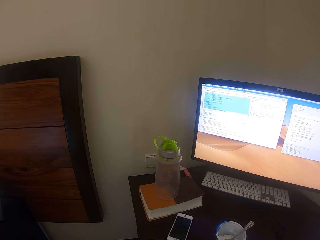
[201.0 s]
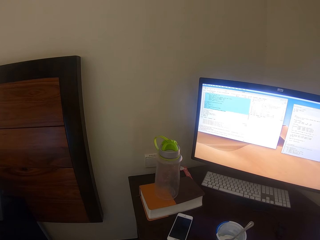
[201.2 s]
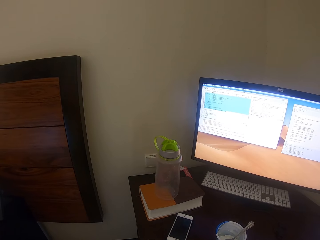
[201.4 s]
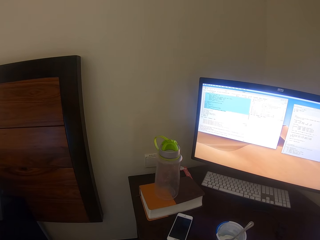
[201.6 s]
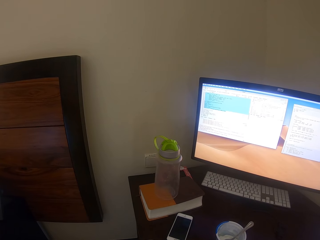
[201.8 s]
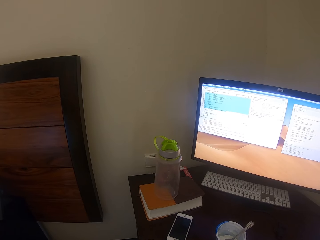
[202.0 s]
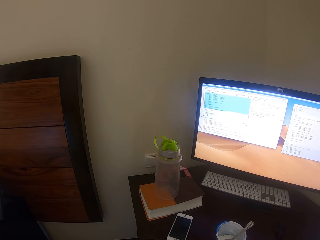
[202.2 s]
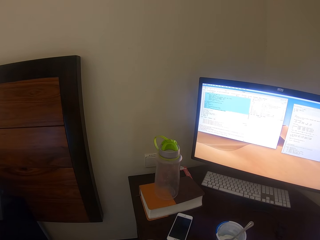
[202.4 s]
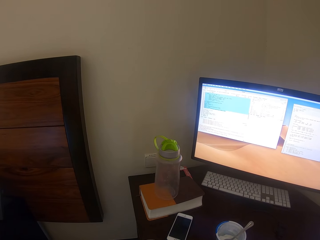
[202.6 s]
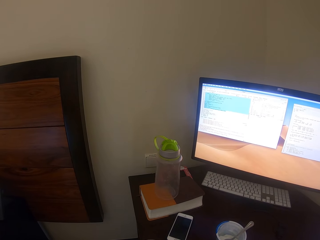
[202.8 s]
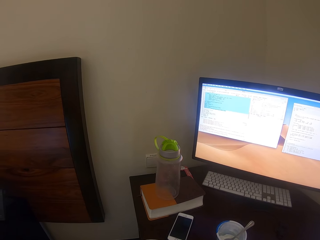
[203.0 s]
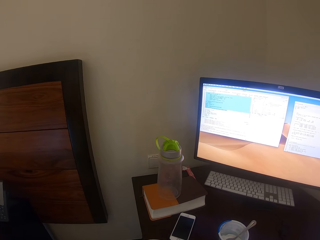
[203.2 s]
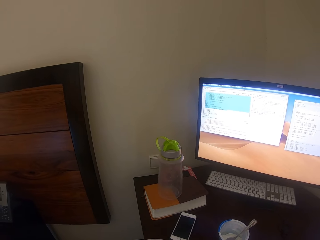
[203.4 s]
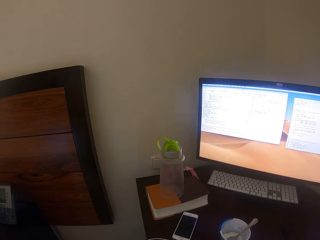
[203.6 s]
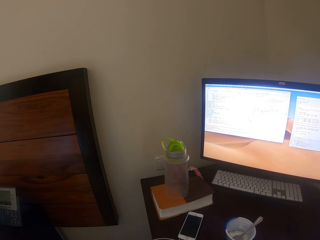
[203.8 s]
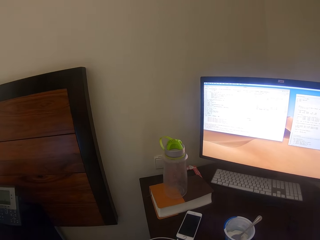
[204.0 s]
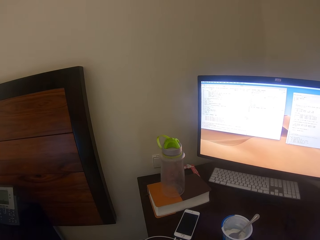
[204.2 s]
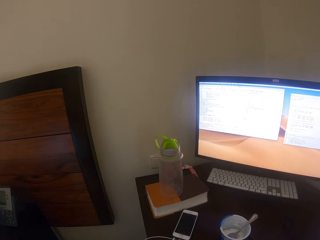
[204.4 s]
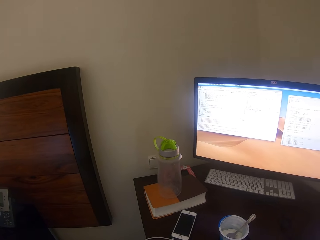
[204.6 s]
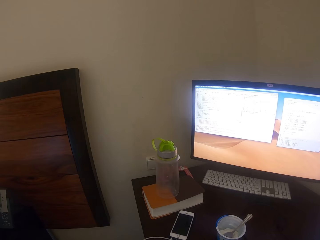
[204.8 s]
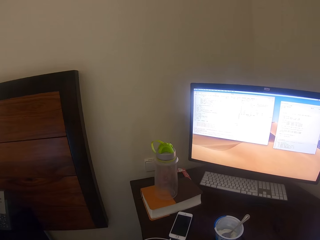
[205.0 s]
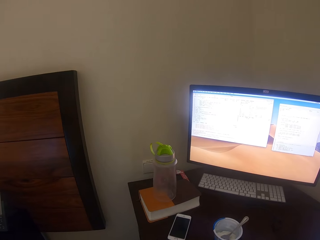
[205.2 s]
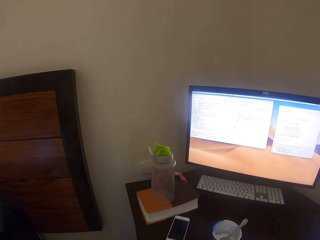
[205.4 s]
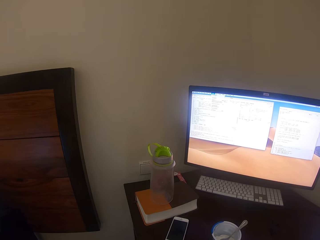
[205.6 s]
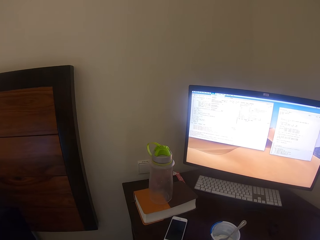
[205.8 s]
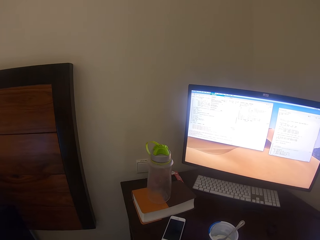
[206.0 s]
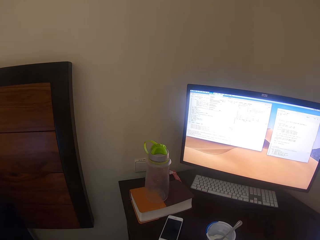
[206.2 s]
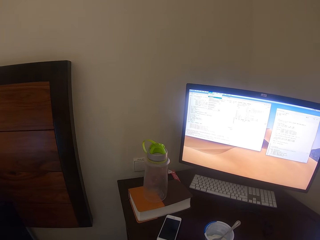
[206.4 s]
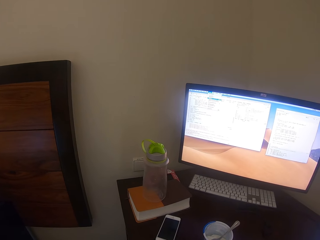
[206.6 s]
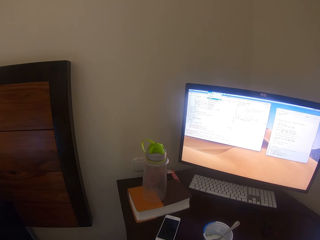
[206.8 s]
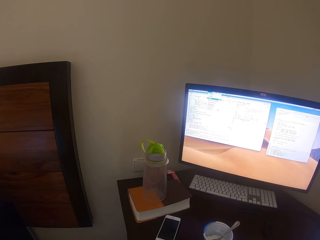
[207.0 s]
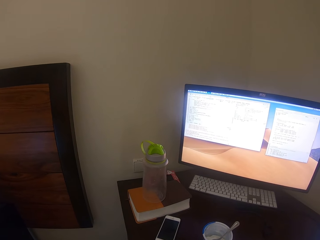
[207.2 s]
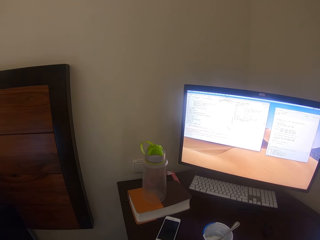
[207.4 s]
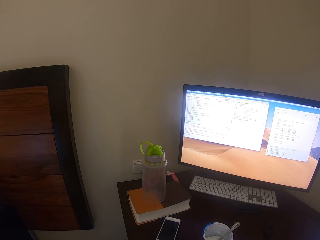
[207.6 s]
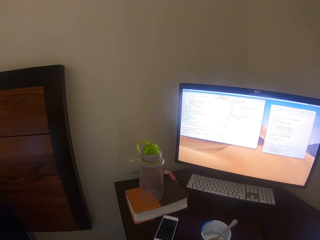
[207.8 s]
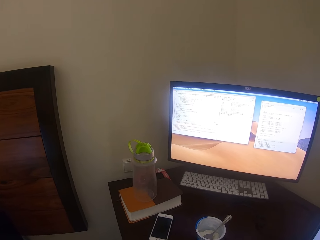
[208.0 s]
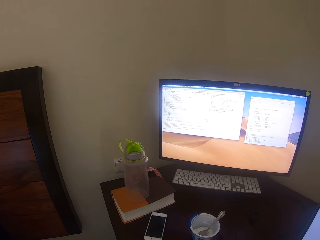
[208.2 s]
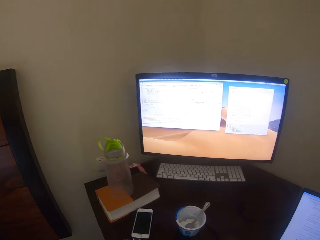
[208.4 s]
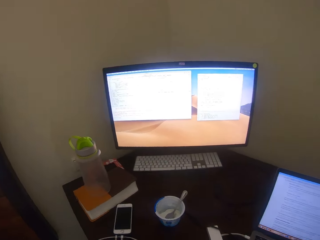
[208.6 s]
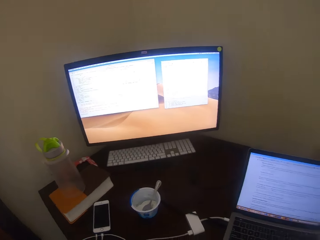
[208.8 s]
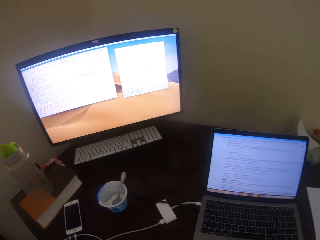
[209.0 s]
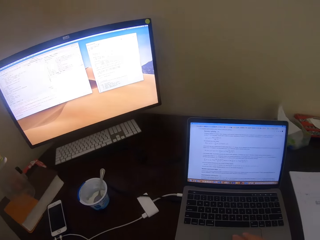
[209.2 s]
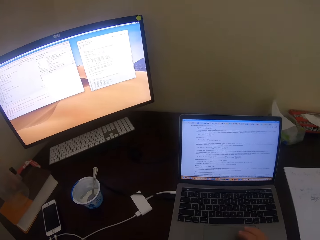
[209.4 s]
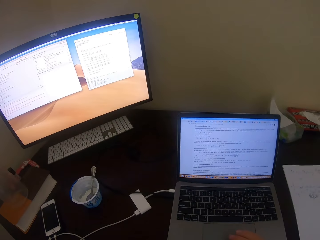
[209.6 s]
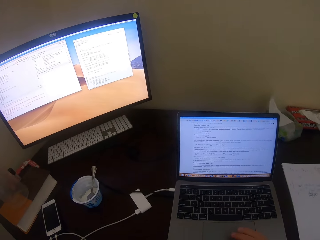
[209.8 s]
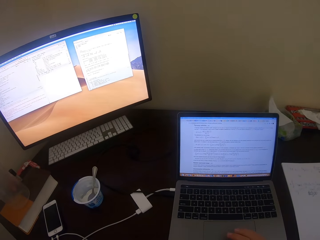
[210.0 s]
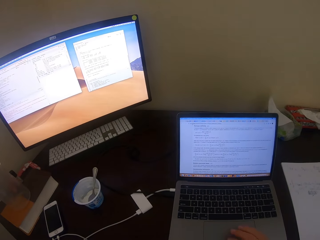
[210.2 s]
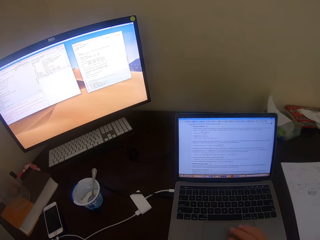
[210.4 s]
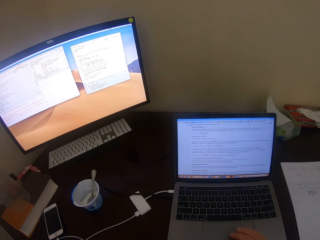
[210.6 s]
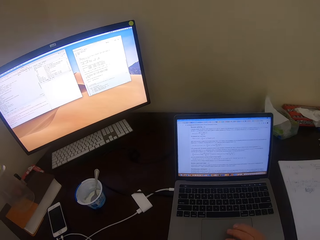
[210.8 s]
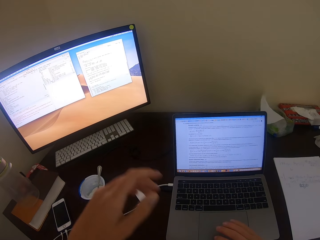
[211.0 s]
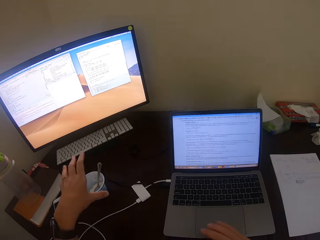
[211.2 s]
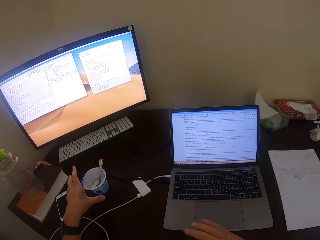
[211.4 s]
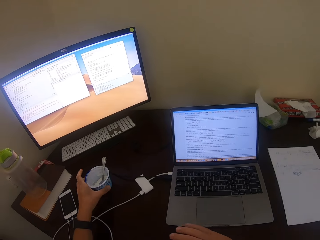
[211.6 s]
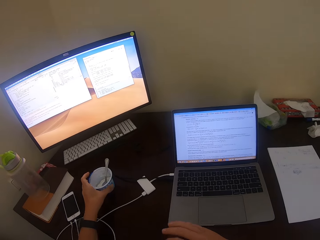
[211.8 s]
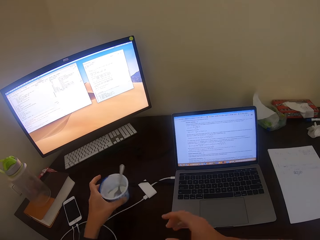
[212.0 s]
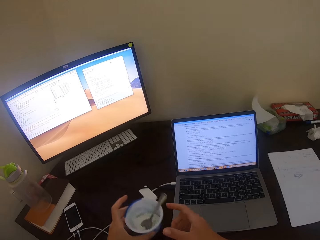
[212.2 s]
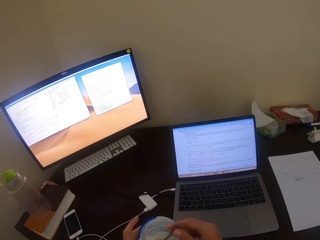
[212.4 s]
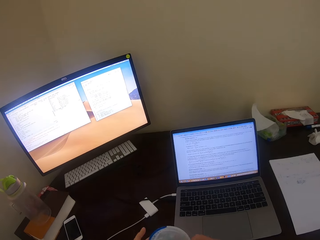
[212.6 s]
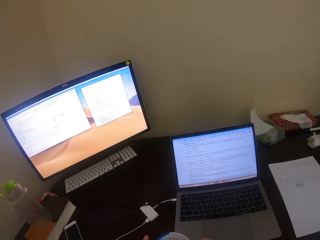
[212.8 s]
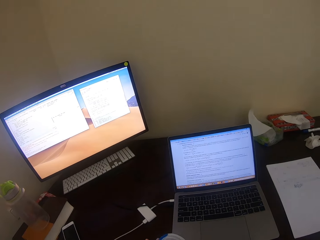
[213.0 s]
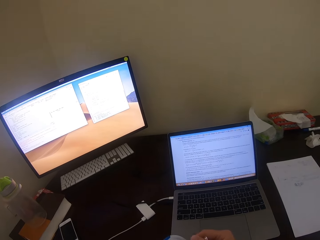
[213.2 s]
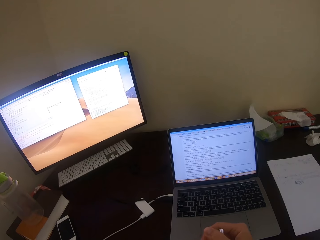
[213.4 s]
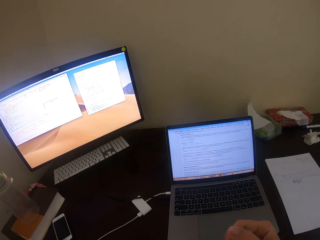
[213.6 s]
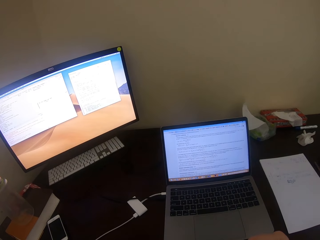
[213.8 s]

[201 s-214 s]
The camera wearer looks at the laptop. They operate the laptop. They pick up the tin of ice cream or container.

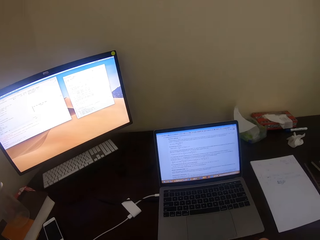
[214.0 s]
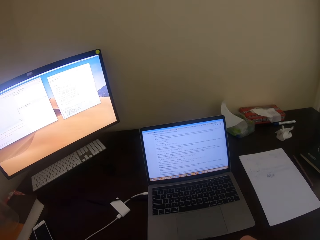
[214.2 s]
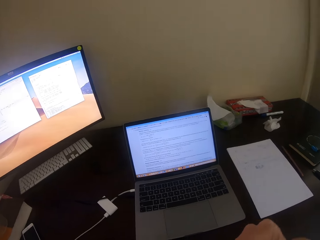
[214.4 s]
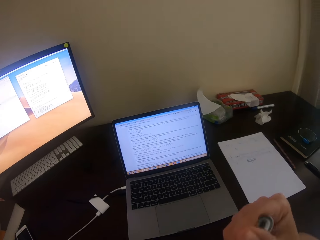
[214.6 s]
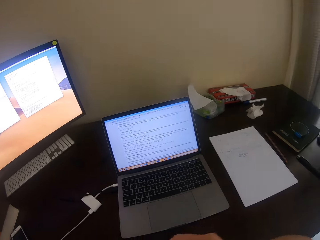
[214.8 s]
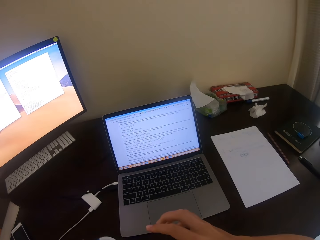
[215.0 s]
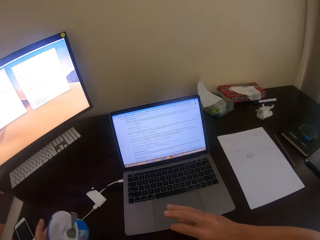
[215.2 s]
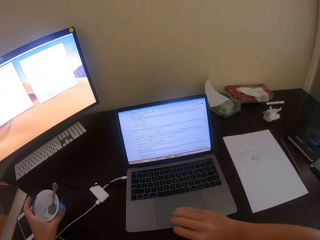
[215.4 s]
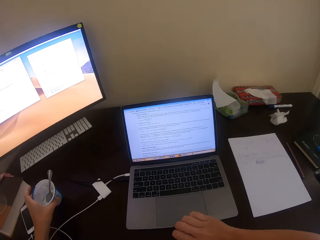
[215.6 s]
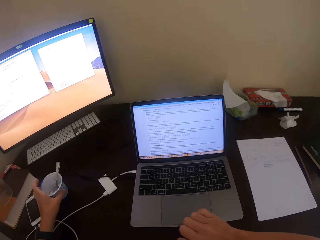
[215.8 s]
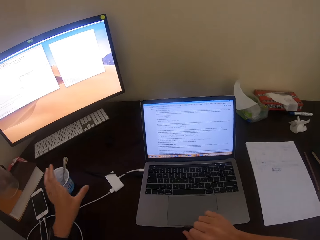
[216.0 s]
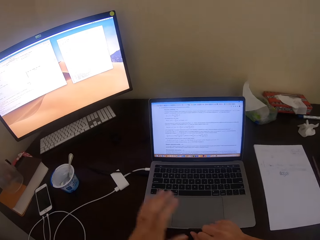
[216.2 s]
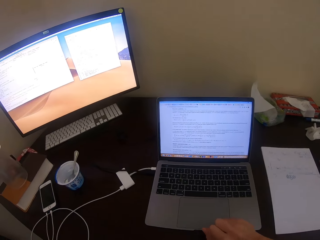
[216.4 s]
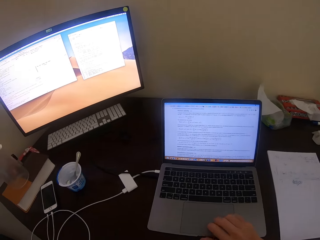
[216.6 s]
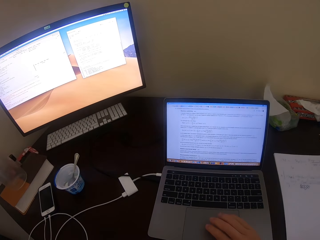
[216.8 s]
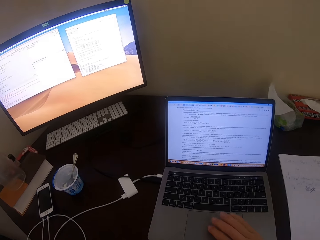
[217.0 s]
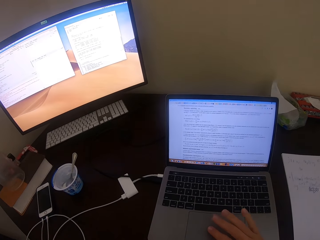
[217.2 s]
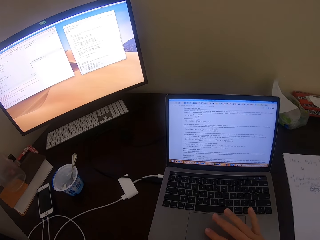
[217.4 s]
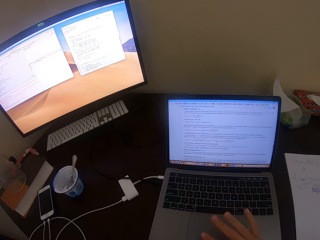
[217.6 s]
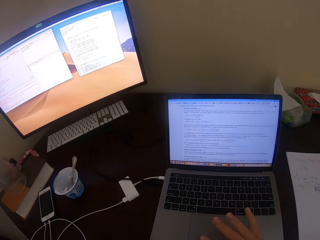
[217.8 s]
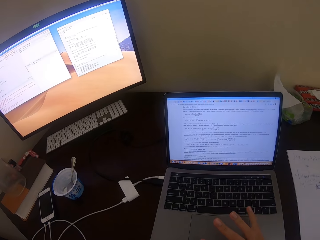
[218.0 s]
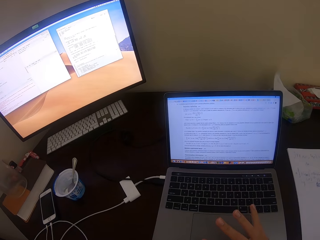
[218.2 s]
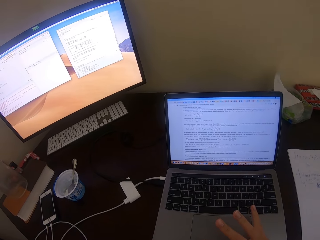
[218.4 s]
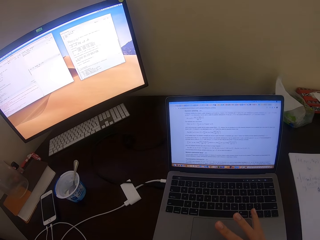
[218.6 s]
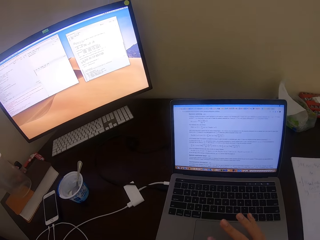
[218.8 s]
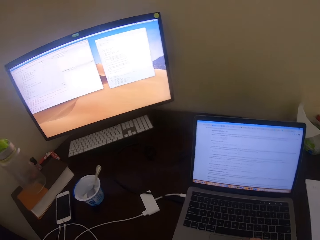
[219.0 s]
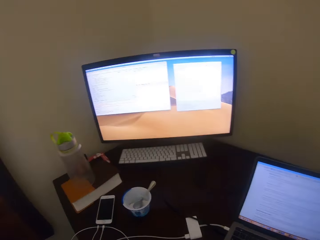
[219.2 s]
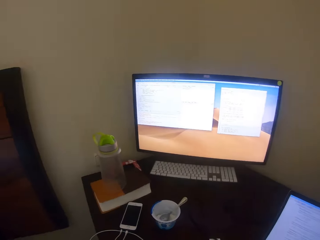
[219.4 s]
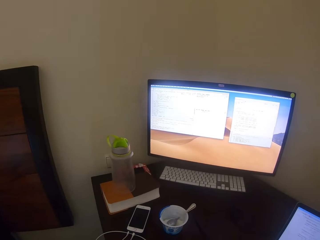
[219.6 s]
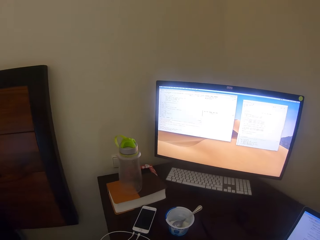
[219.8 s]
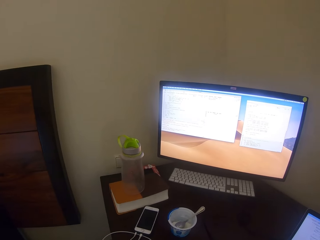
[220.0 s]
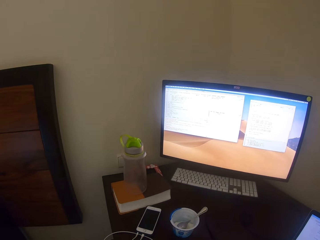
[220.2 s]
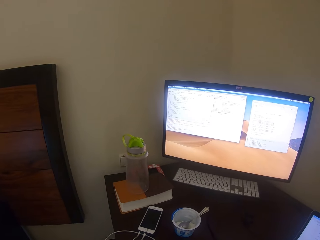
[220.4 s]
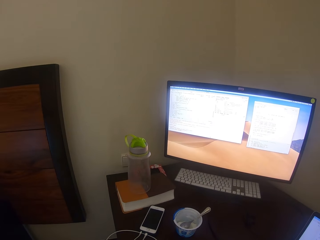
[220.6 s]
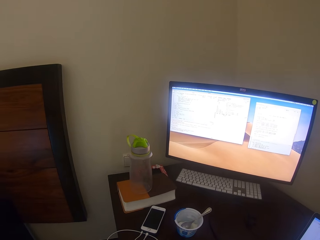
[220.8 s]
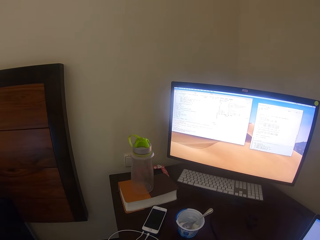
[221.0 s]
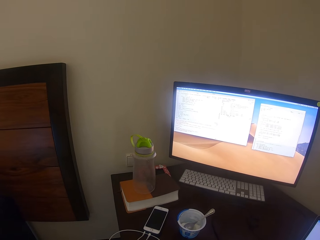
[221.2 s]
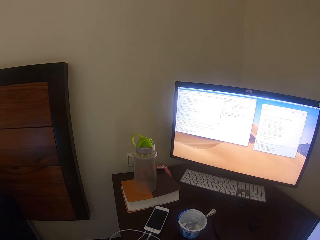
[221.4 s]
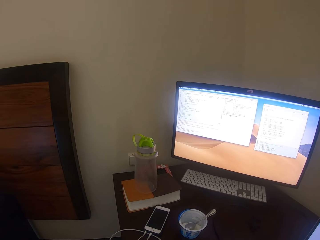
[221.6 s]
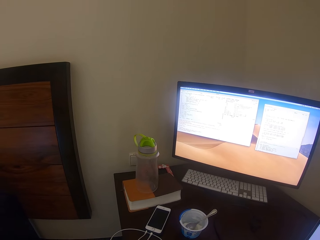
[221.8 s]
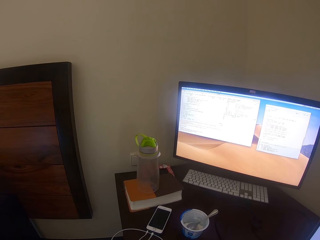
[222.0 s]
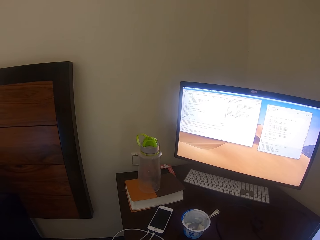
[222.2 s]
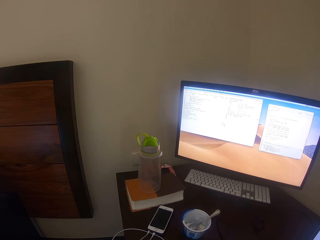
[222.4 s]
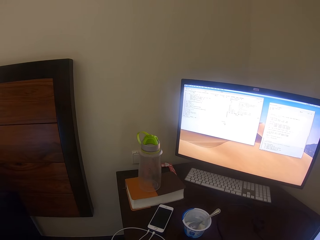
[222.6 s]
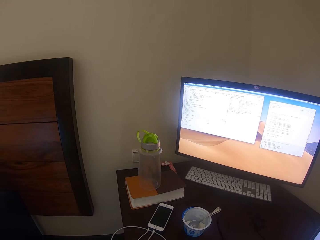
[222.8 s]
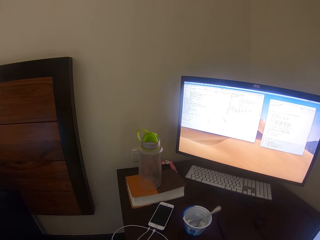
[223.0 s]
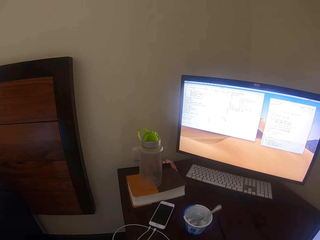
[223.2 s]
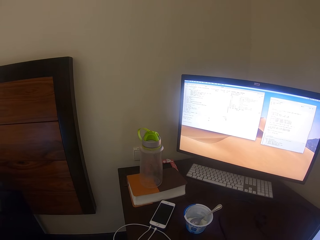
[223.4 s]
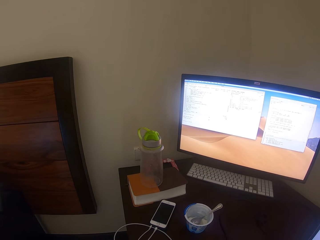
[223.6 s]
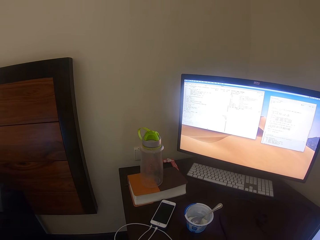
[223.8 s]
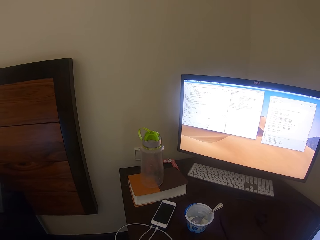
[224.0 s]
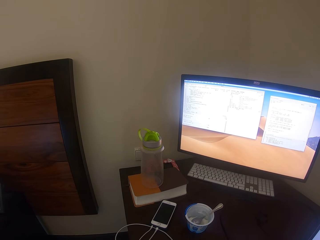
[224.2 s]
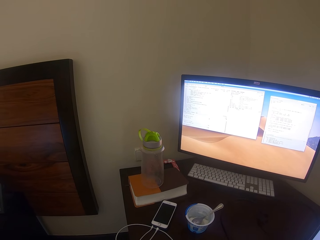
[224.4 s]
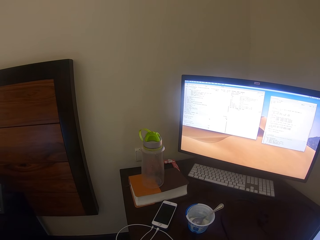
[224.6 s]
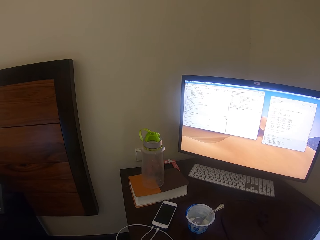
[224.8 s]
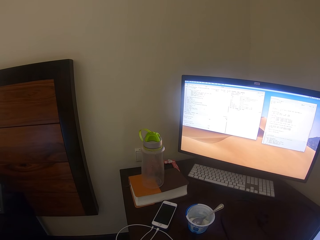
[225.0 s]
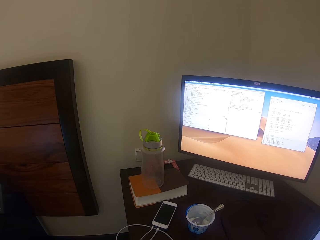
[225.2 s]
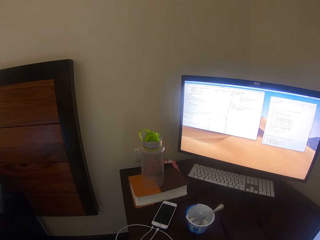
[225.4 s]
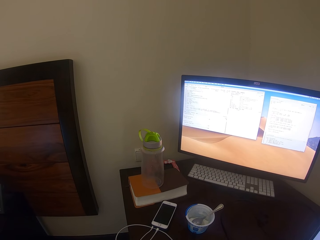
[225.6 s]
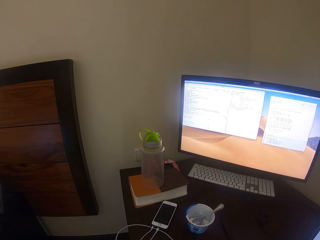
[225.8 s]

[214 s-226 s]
The camera wearer eats from the container with a spoon. They place the tin of ice cream on the table. They operate the laptop. They look at the monitor. They operate the monitor.
